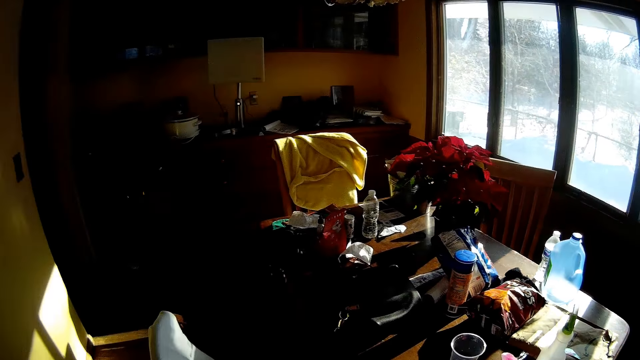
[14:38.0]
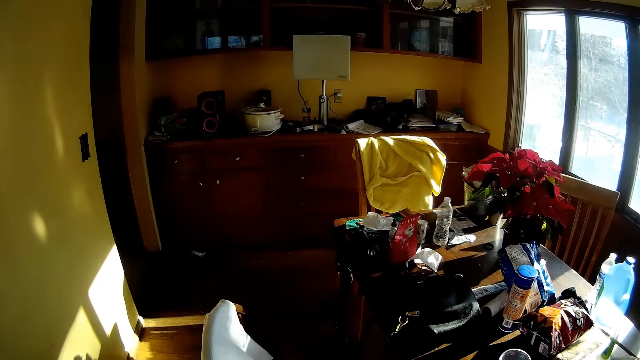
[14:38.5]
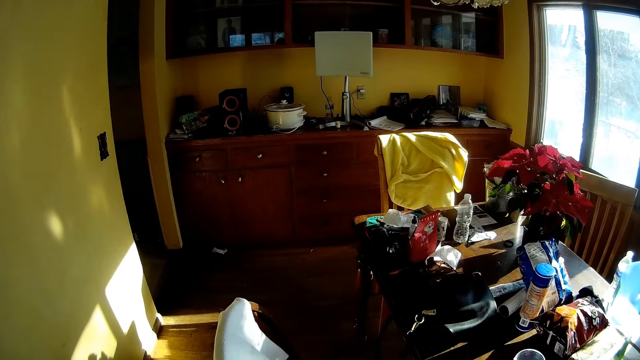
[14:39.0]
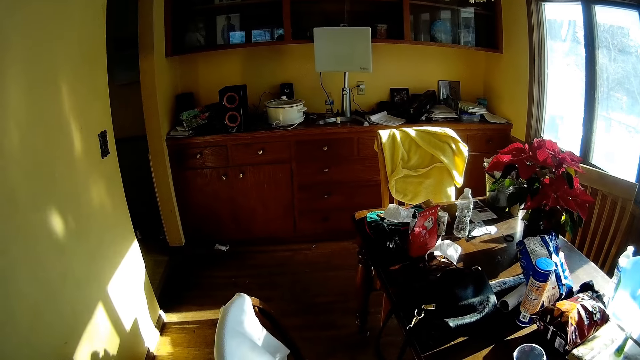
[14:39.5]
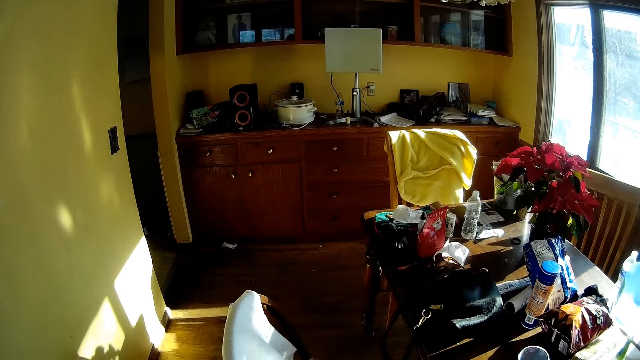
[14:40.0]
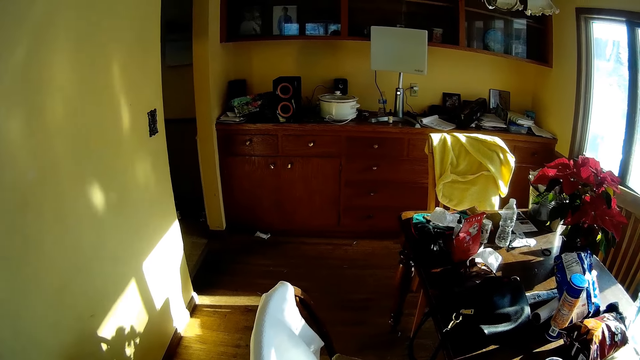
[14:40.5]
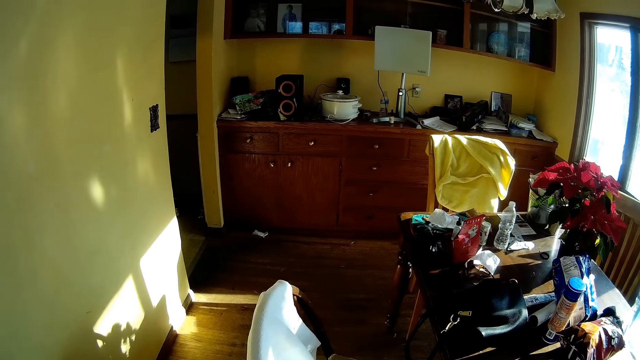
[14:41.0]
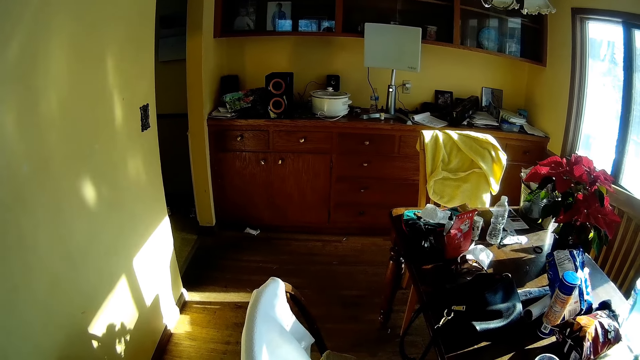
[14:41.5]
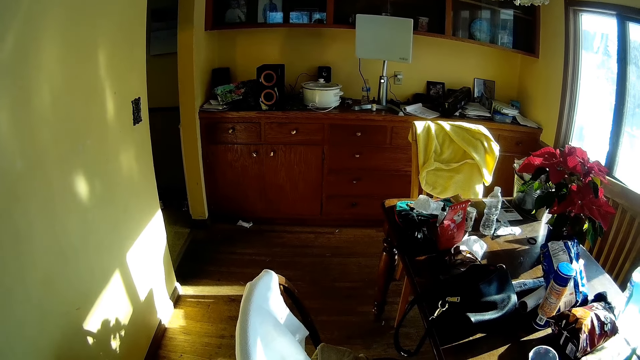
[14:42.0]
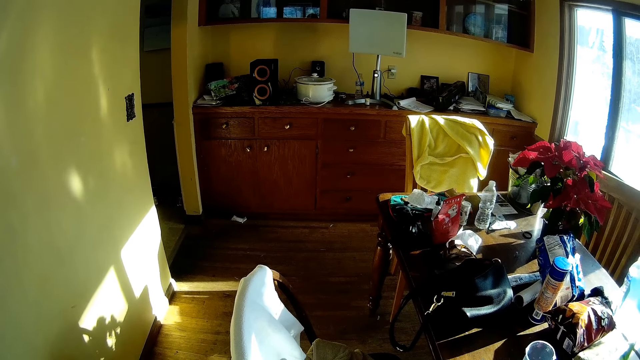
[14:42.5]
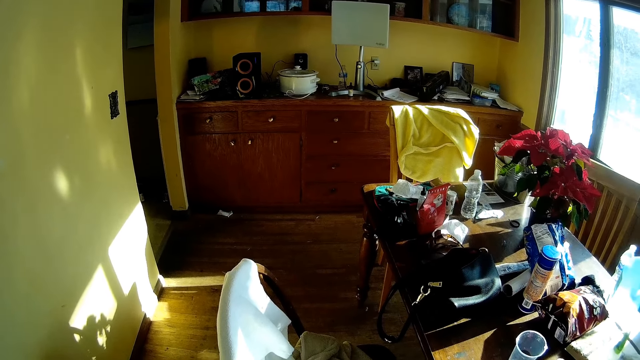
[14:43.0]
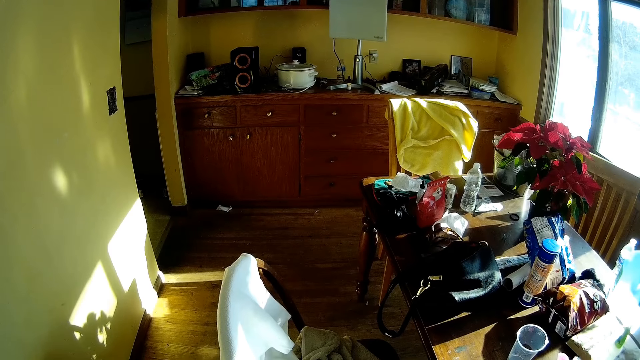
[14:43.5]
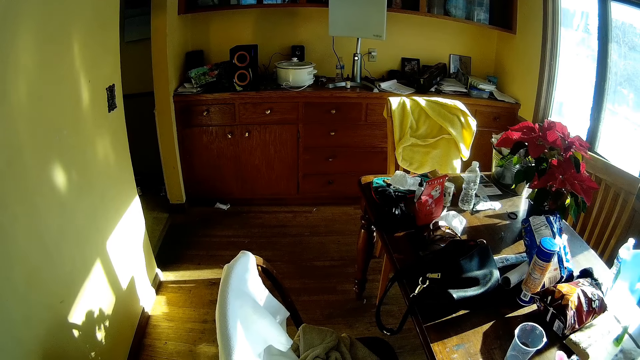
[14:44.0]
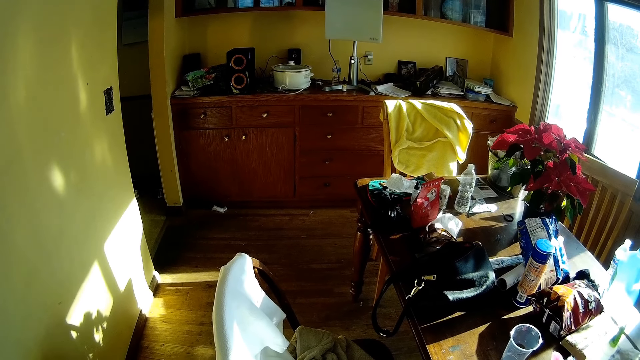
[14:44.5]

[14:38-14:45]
The camera wearer stands.

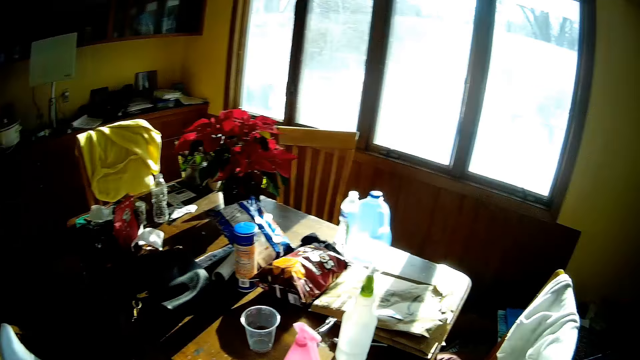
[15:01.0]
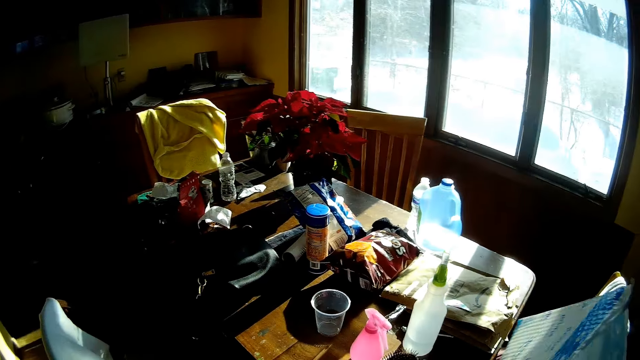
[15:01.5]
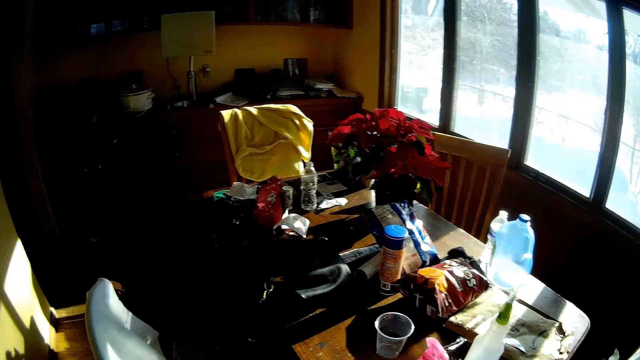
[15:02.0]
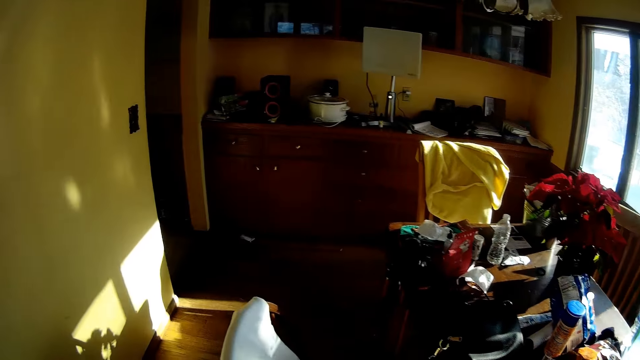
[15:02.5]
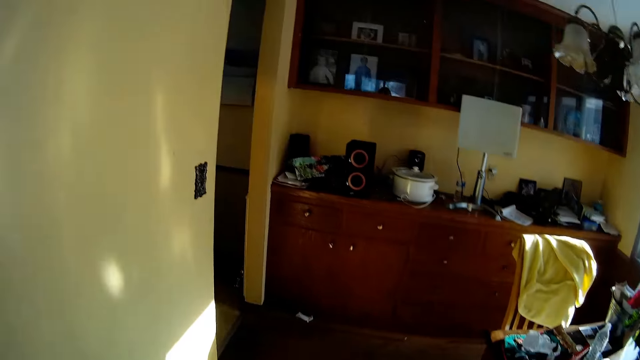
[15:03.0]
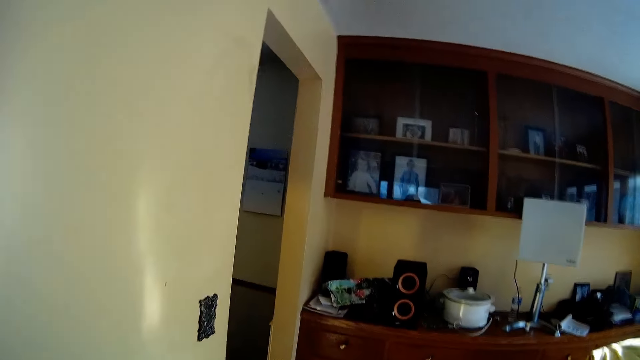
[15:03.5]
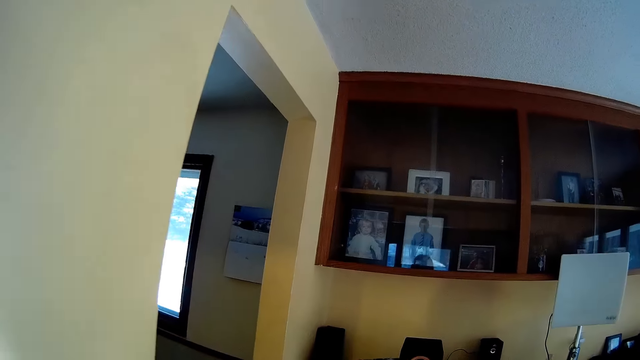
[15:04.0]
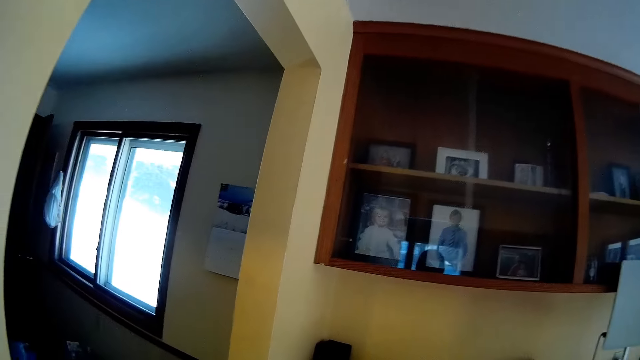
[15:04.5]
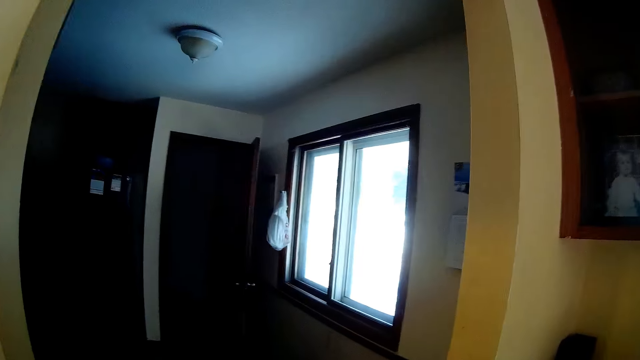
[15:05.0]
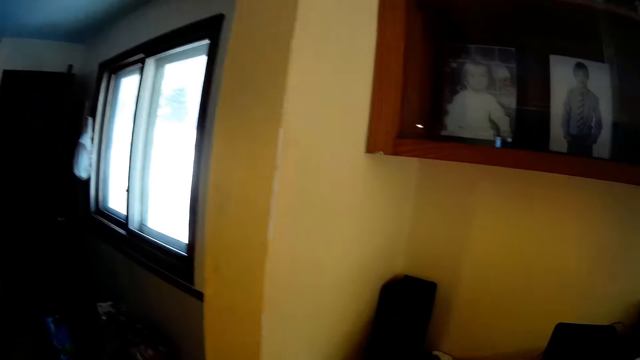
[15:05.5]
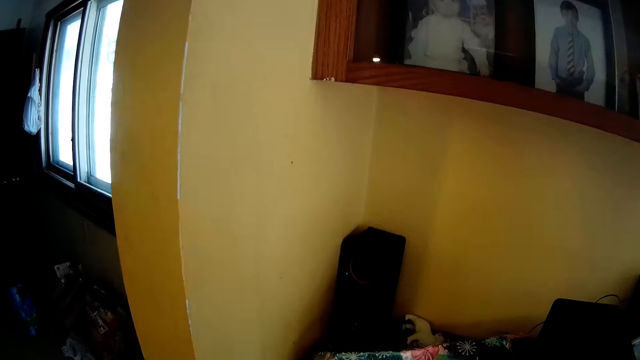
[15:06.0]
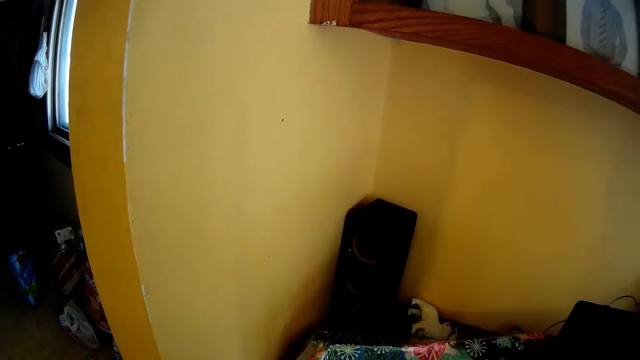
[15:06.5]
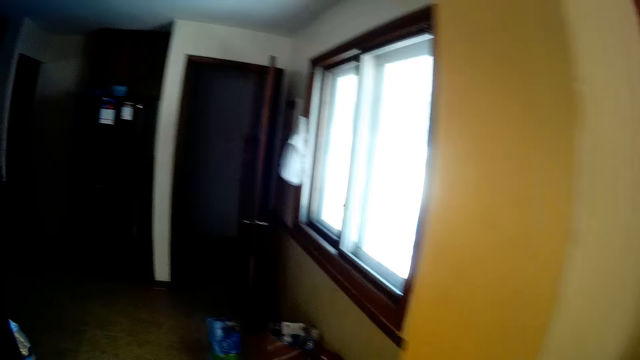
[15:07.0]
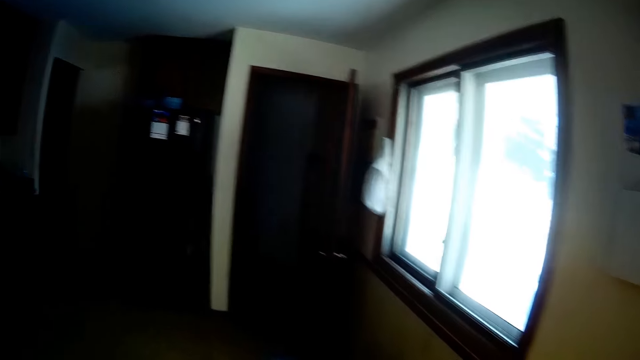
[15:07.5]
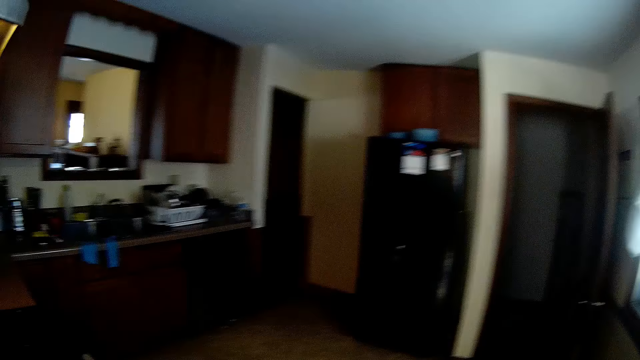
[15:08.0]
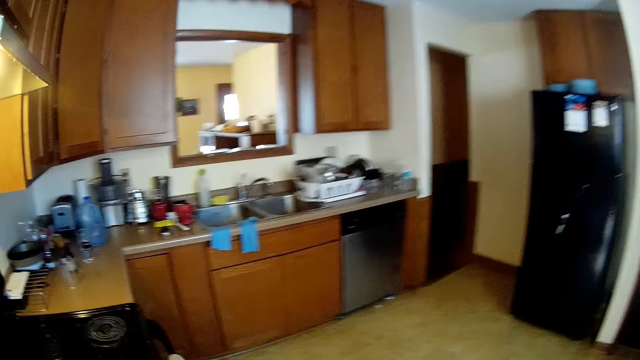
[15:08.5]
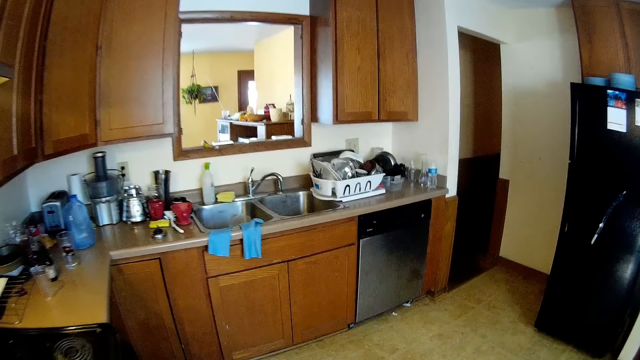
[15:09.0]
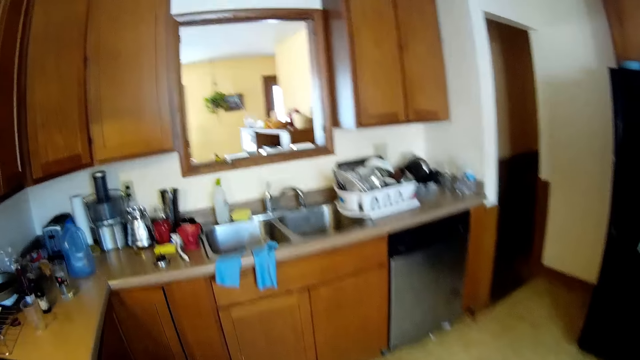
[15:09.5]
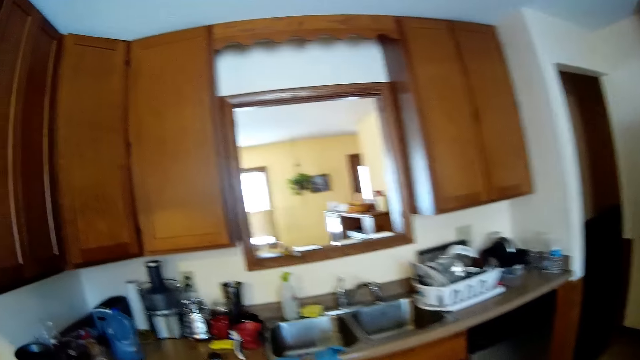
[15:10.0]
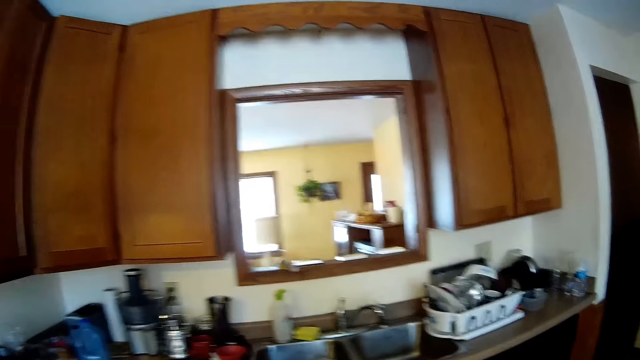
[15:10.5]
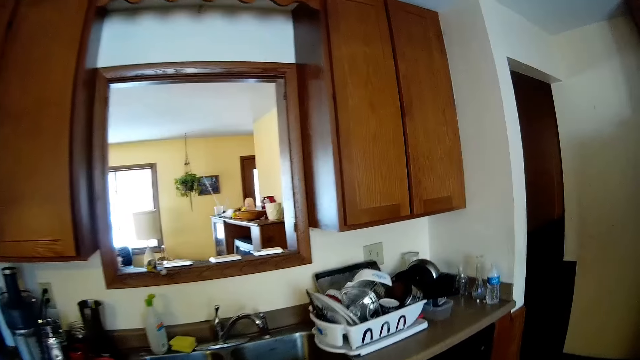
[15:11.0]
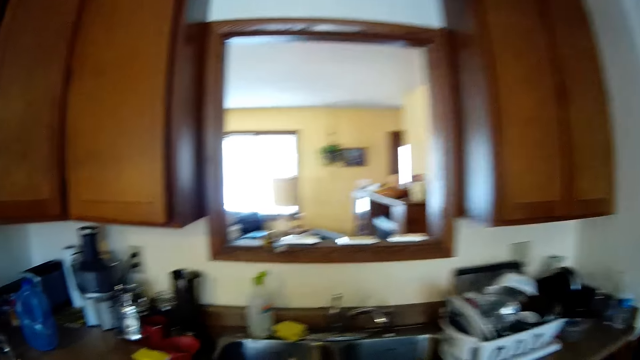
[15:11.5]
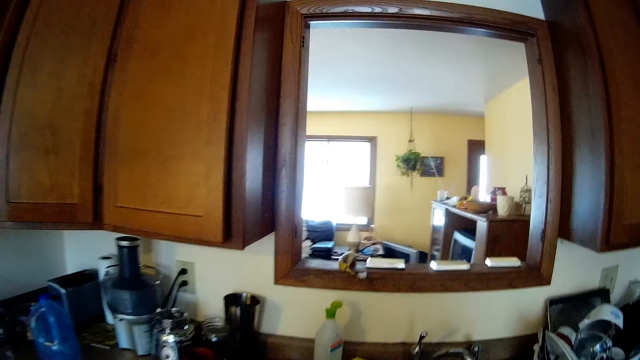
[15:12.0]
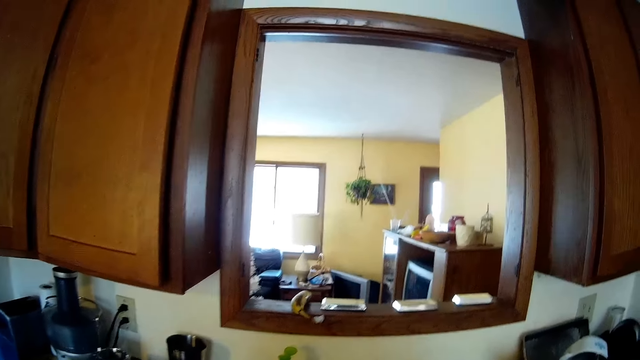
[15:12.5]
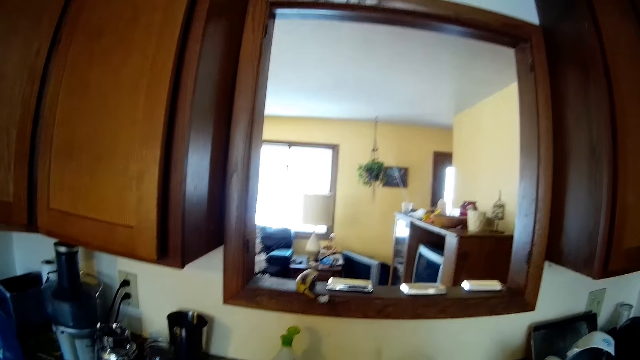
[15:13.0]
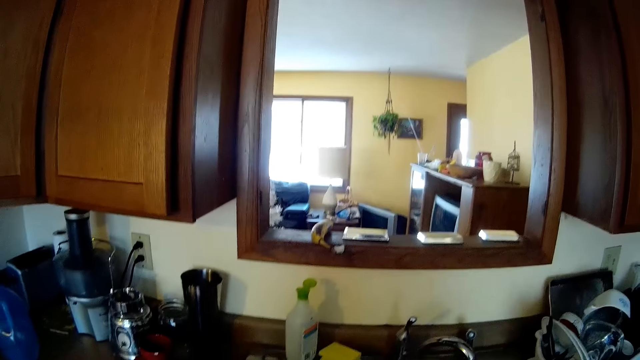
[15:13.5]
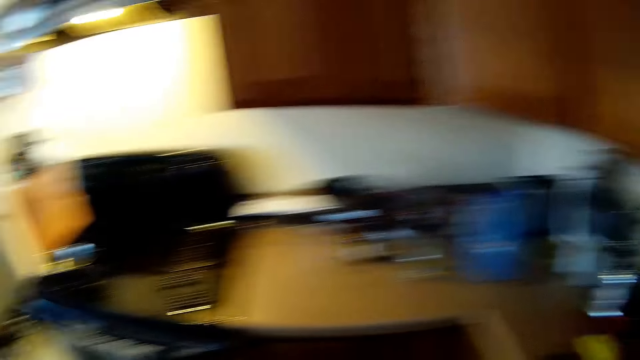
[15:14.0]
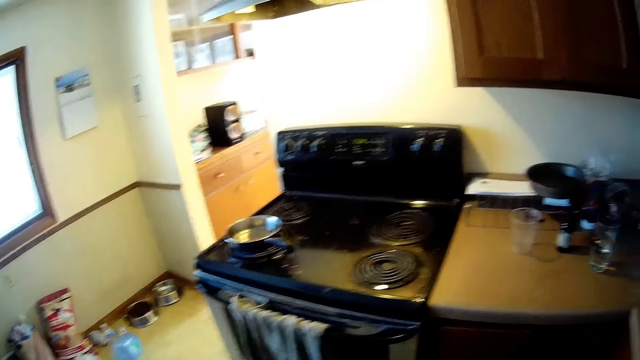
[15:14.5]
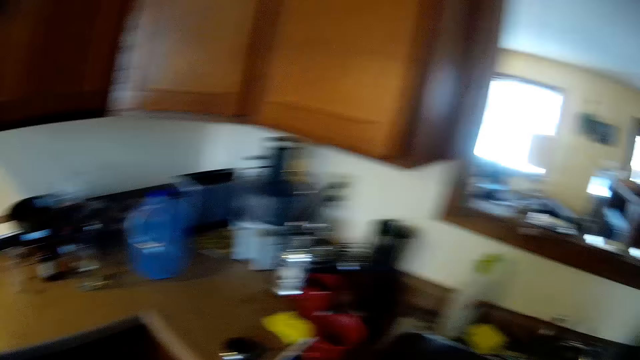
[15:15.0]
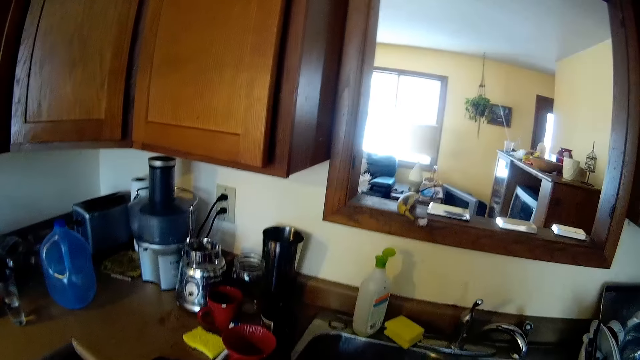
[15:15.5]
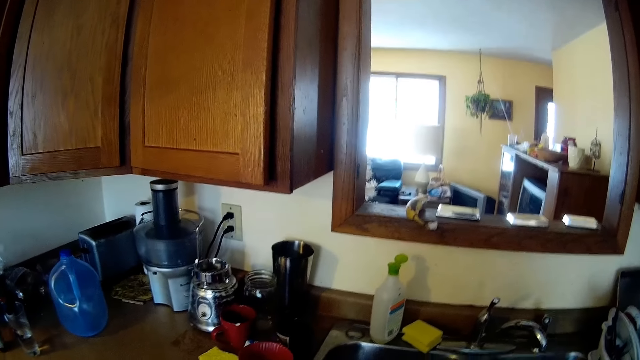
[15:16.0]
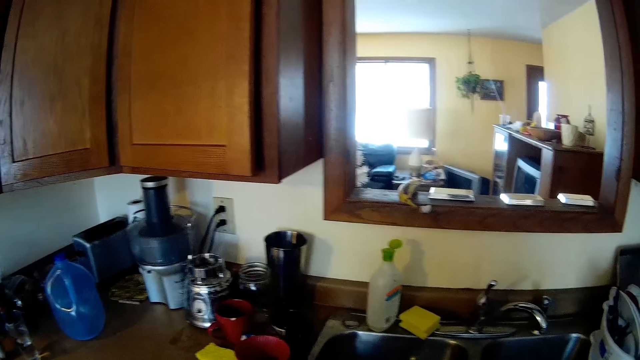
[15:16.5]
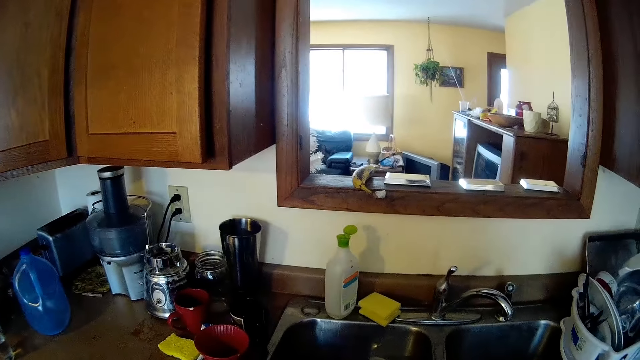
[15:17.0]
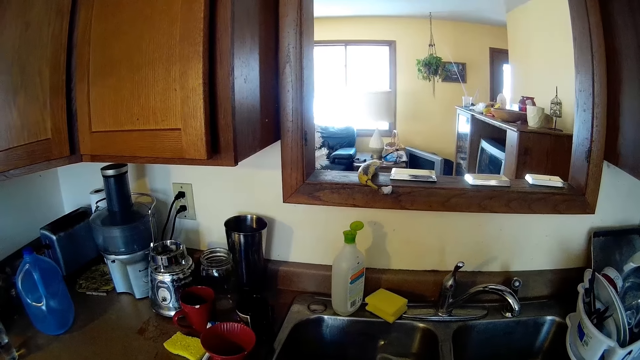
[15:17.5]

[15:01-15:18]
The camera wearer walks. They stand.
